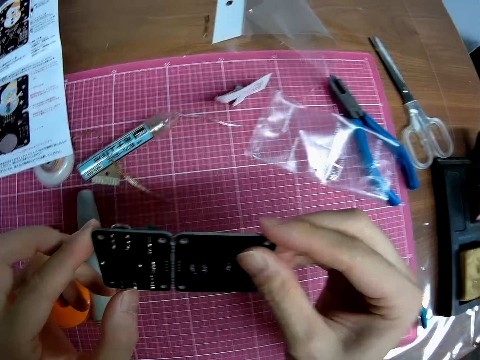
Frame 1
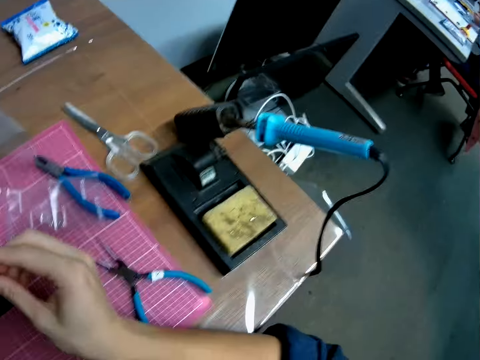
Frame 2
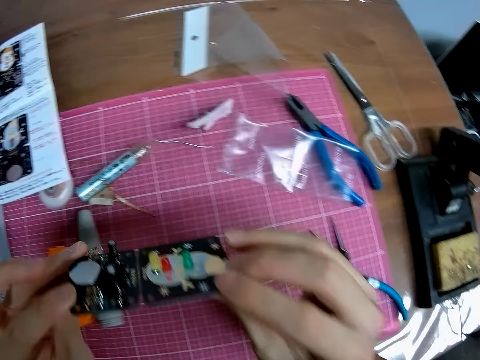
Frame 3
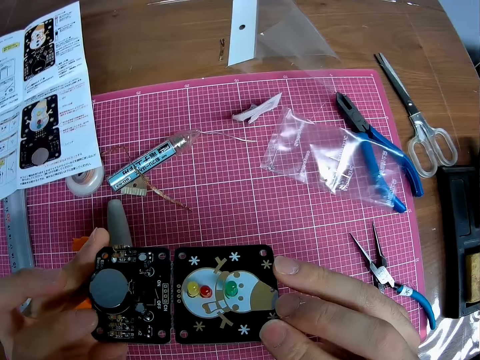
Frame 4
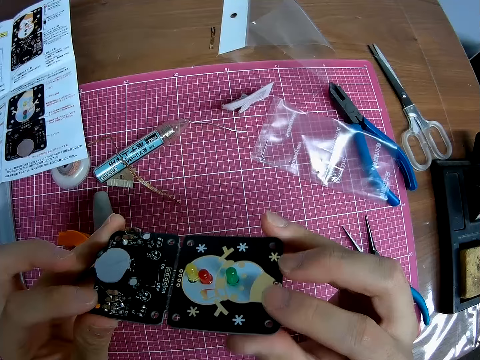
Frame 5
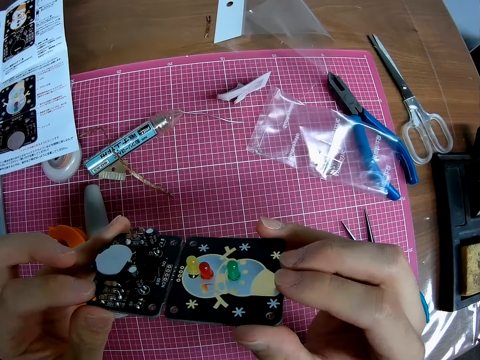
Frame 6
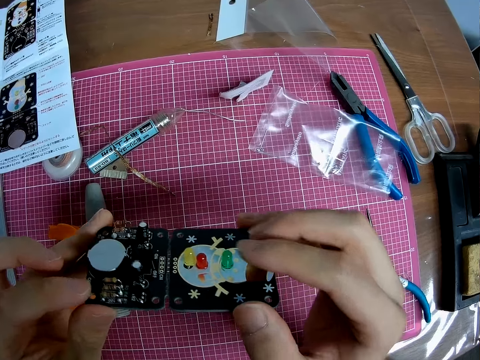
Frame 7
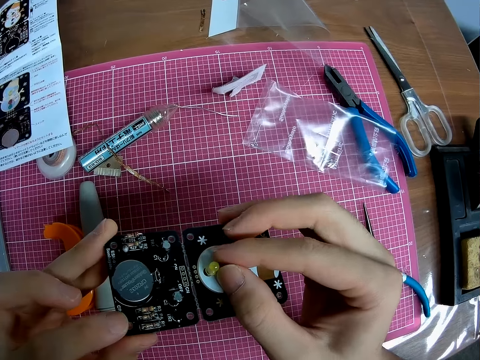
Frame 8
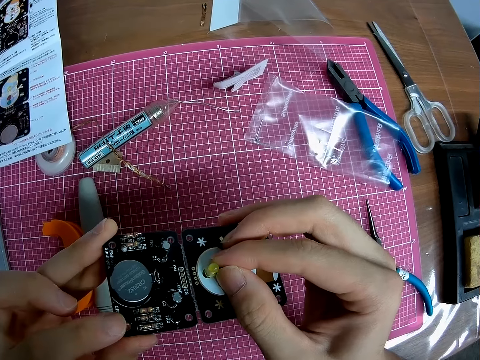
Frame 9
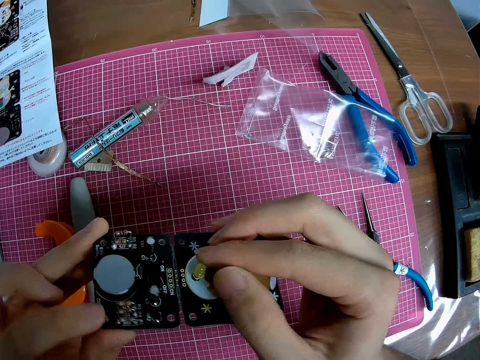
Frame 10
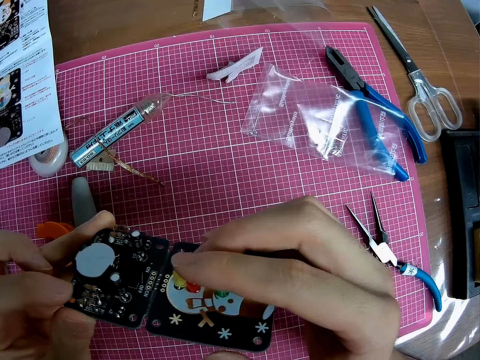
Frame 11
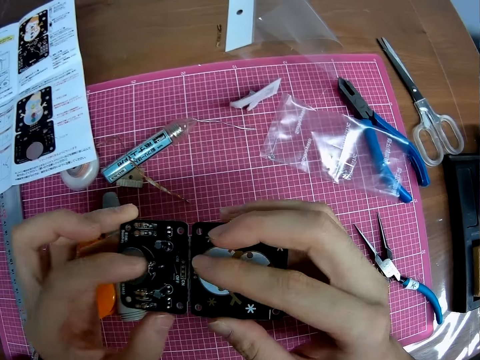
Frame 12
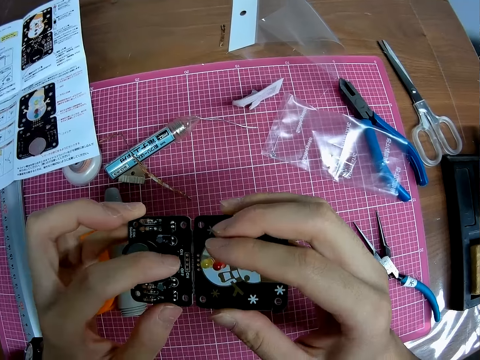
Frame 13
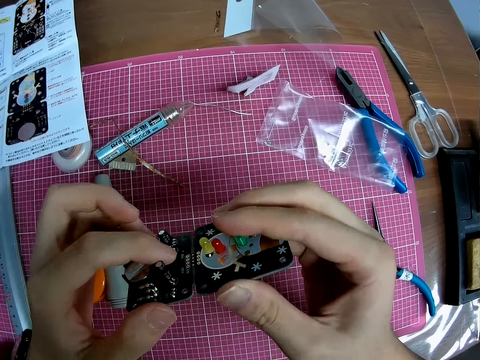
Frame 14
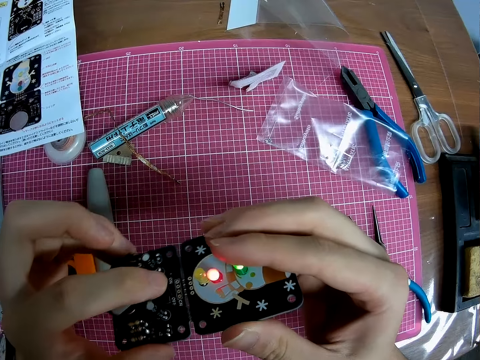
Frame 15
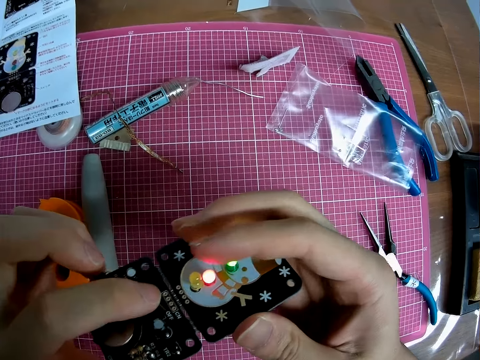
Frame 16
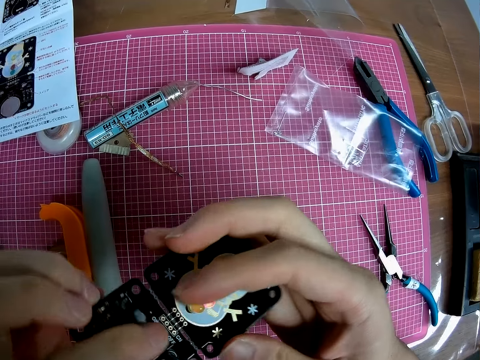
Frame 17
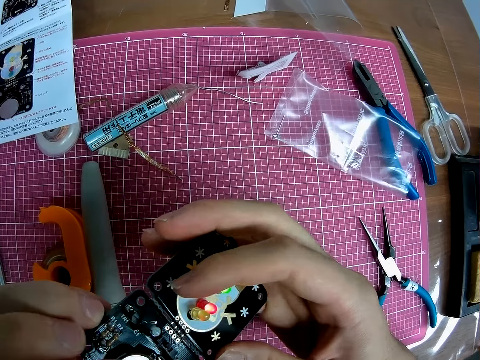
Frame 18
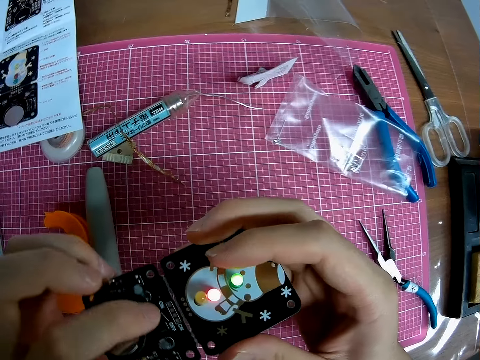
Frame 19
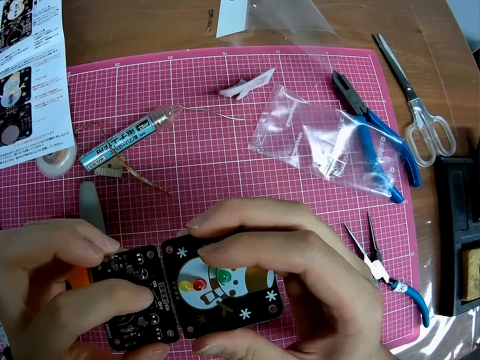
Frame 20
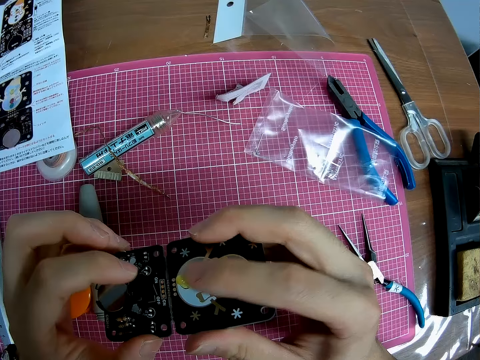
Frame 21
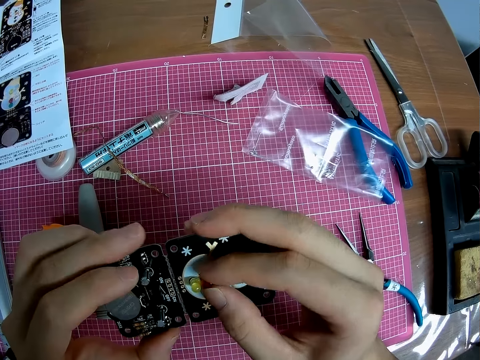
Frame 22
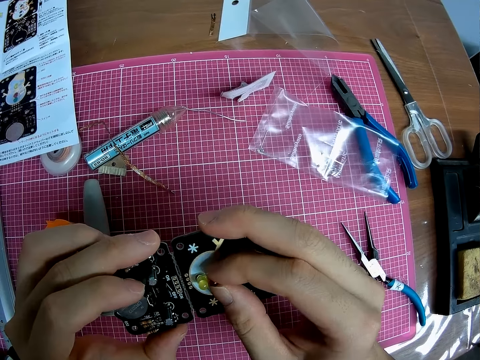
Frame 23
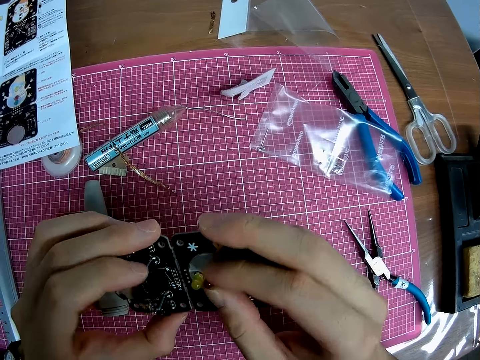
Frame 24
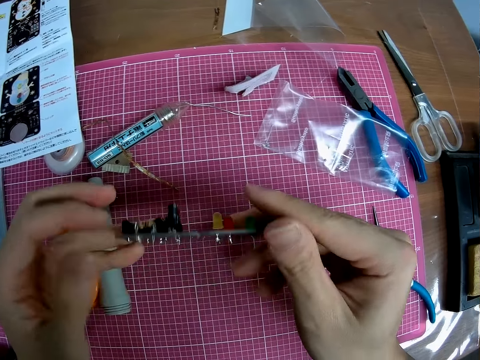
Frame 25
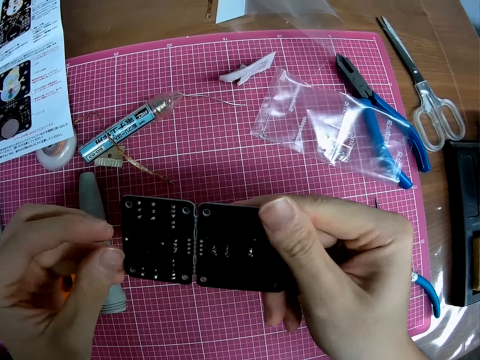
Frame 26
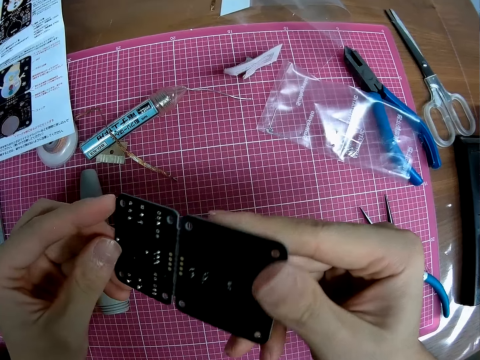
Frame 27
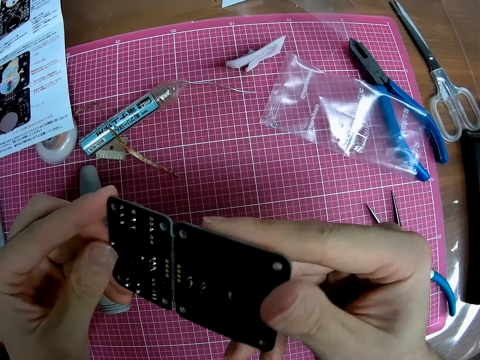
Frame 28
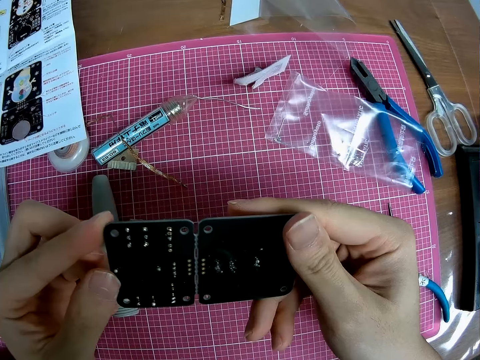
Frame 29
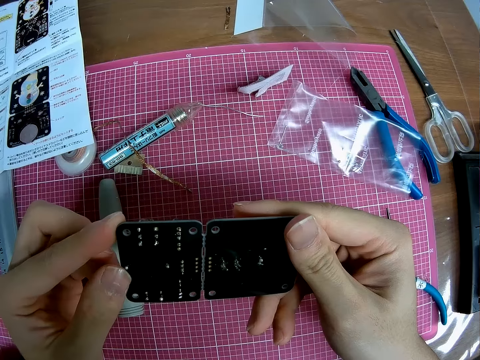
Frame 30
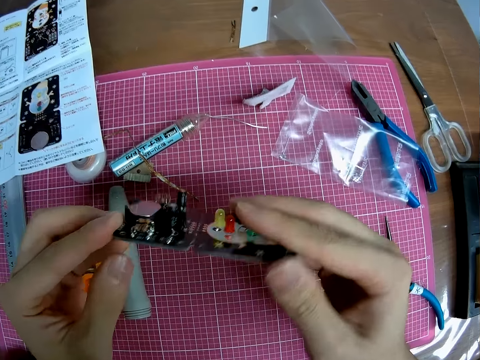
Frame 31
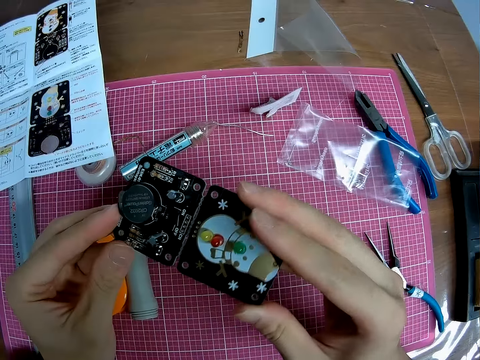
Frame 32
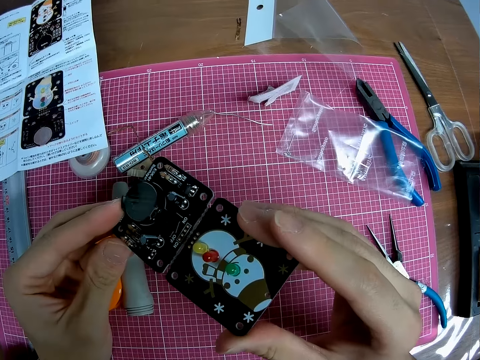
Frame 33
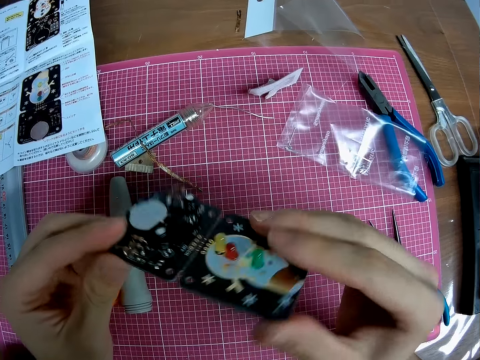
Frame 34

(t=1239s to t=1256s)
The camera wearer powers on the switch of the circuit board or stereo board. They power off the switch of the circuit board. They look at the stereo board. They flip the circuit board to the back.

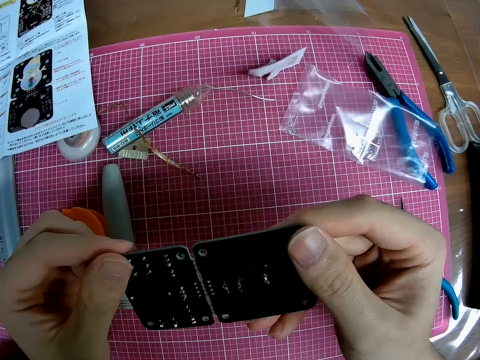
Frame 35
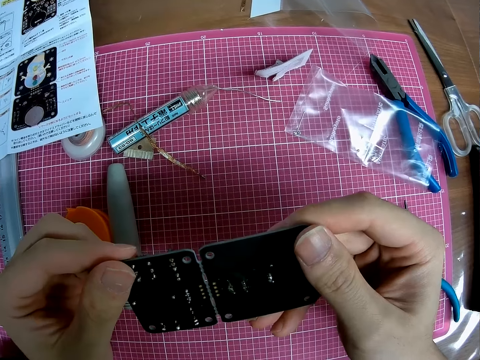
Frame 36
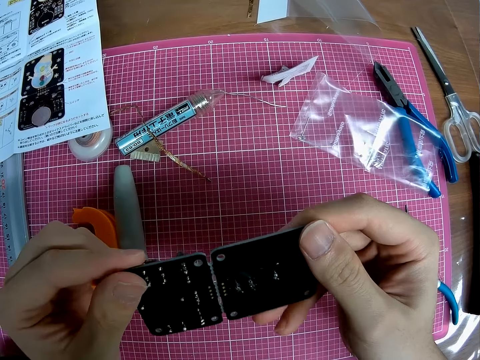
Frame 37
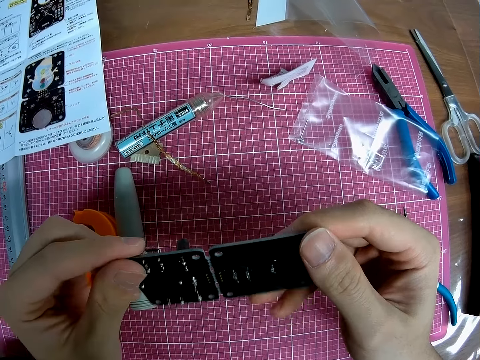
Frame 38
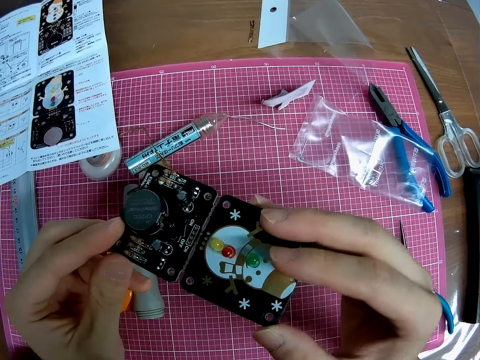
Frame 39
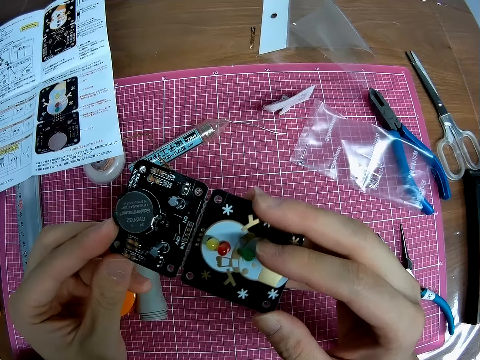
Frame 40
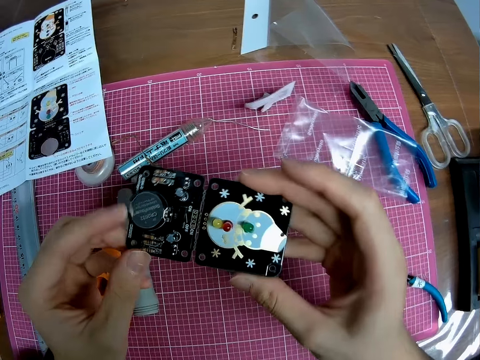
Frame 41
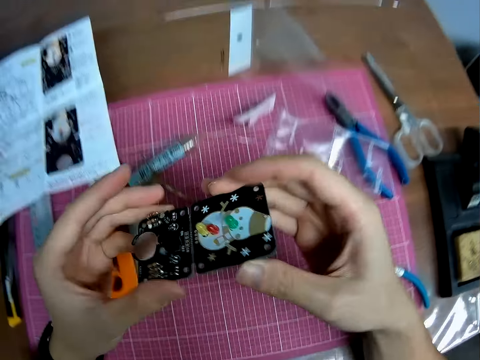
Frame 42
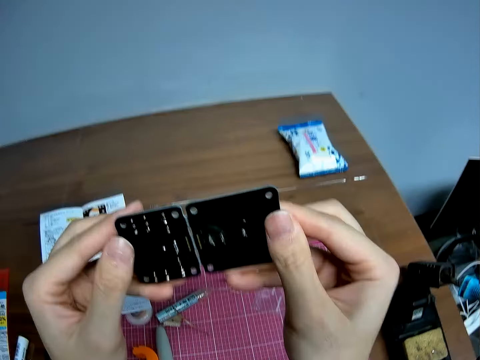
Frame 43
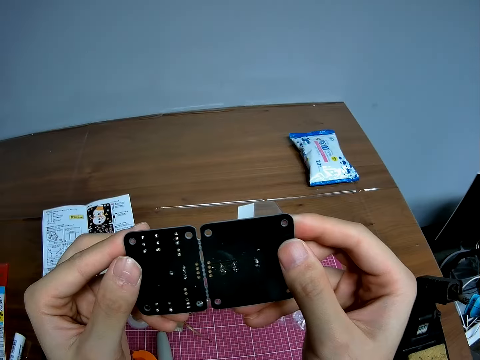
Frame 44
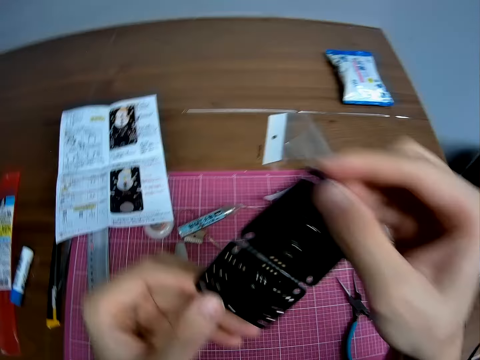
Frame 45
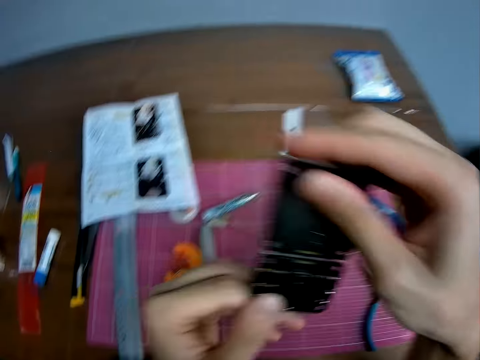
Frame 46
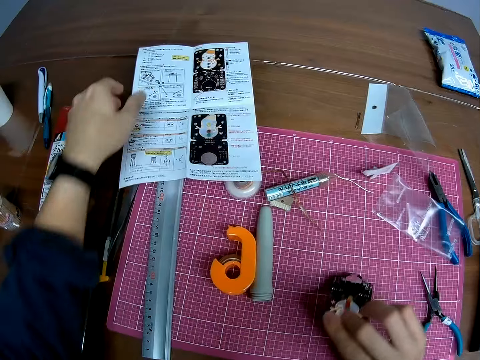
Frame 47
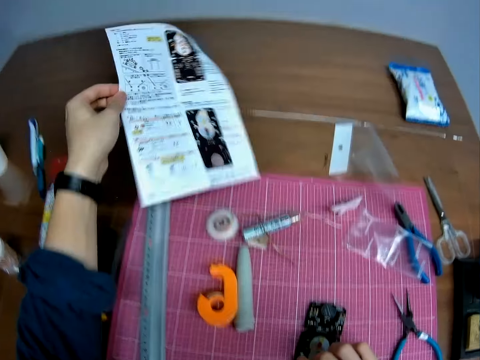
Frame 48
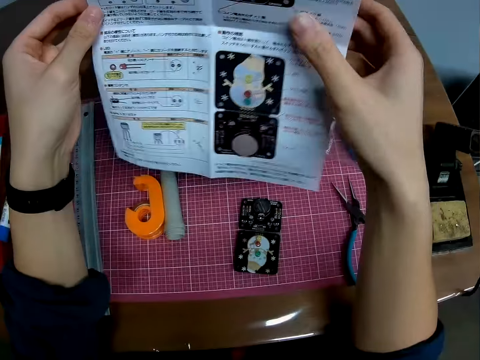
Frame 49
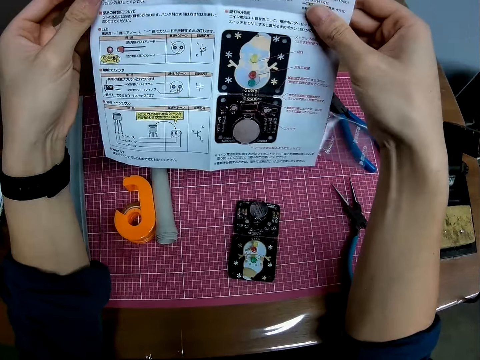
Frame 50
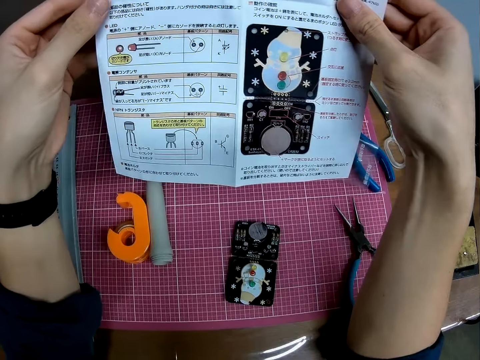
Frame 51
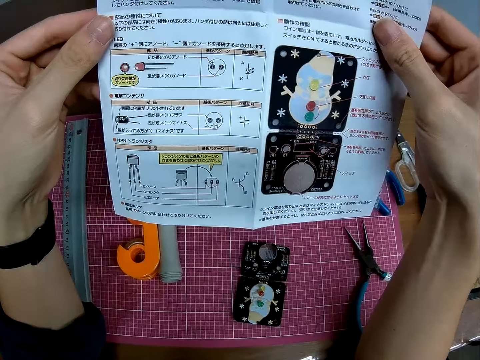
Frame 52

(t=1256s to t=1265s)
The camera wearer drops the circuit board on the table. They pick up the sheet of paper or instruction paper on the table. They read the instruction paper.
